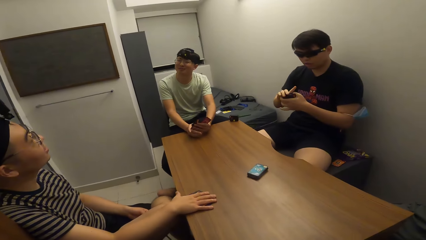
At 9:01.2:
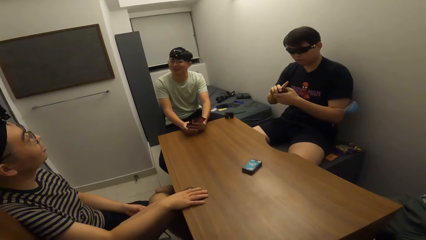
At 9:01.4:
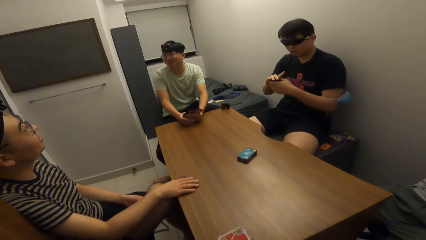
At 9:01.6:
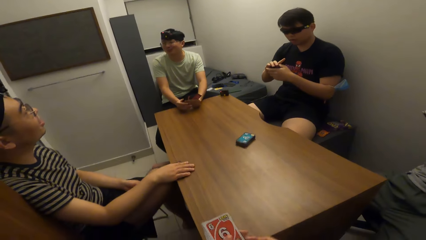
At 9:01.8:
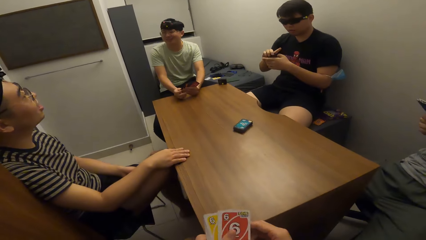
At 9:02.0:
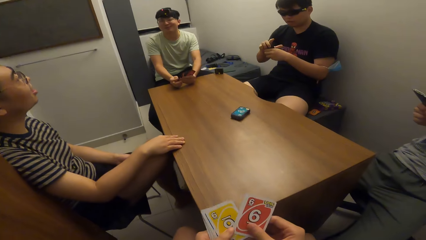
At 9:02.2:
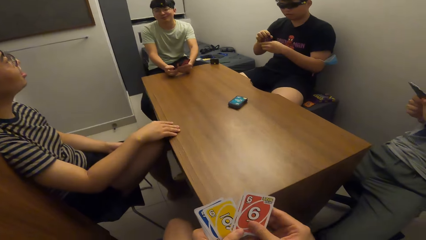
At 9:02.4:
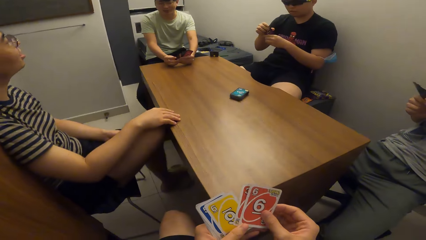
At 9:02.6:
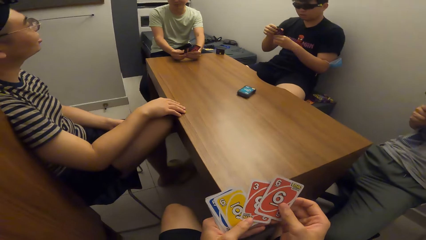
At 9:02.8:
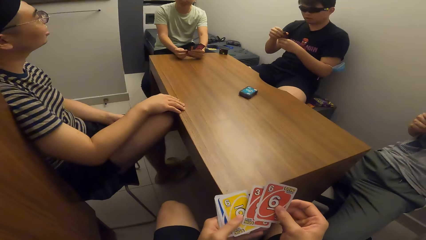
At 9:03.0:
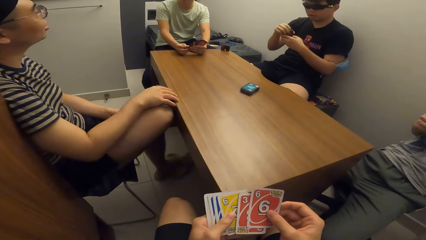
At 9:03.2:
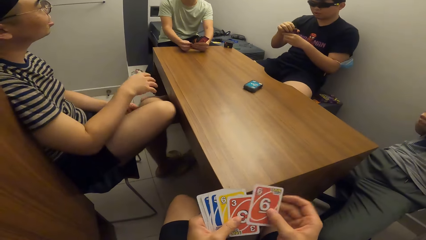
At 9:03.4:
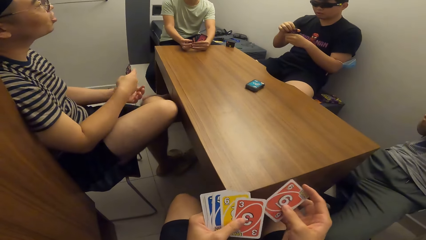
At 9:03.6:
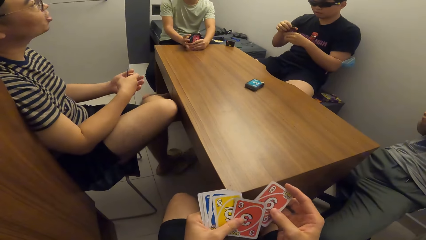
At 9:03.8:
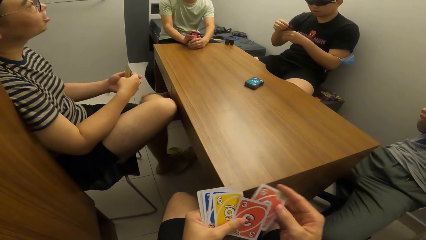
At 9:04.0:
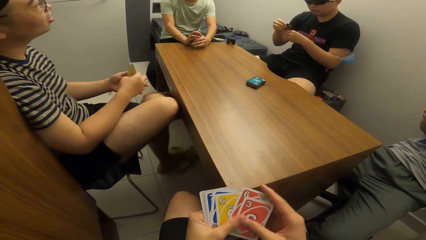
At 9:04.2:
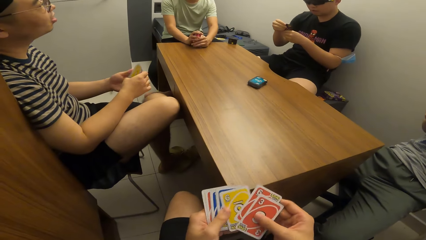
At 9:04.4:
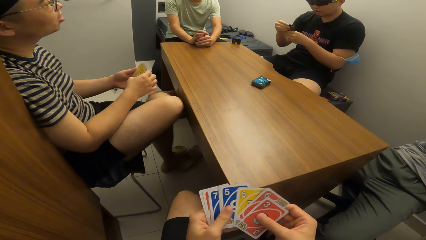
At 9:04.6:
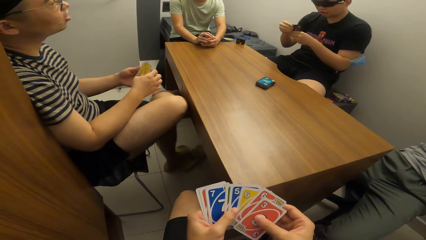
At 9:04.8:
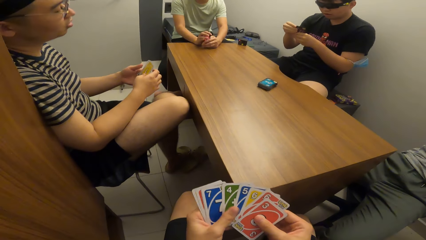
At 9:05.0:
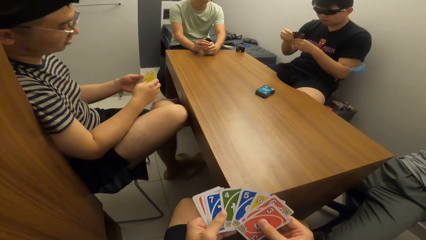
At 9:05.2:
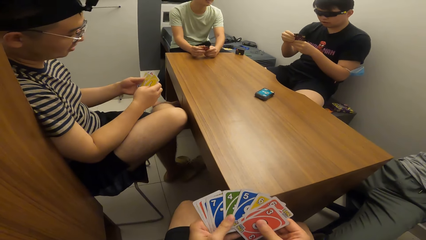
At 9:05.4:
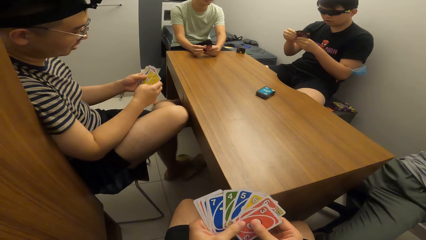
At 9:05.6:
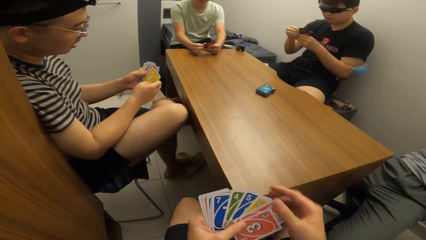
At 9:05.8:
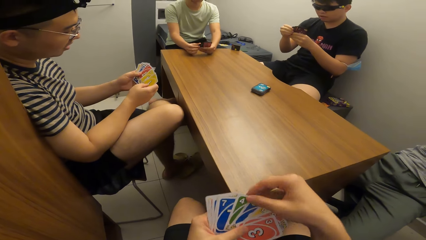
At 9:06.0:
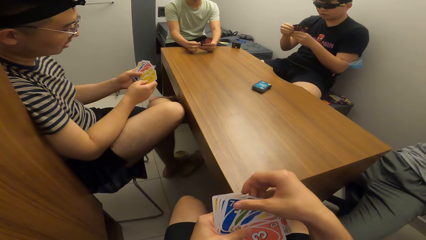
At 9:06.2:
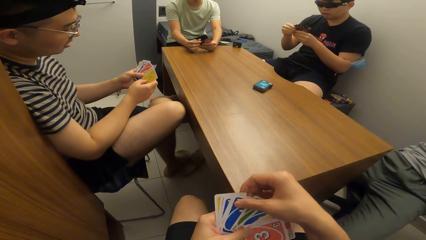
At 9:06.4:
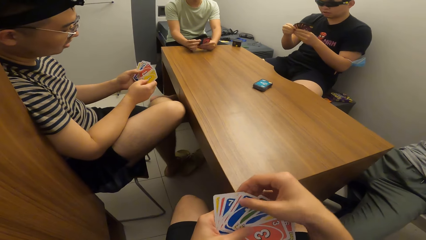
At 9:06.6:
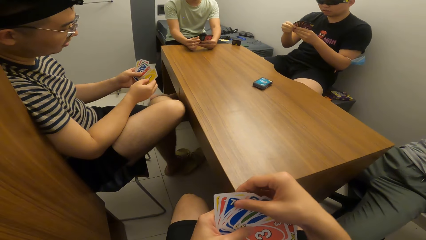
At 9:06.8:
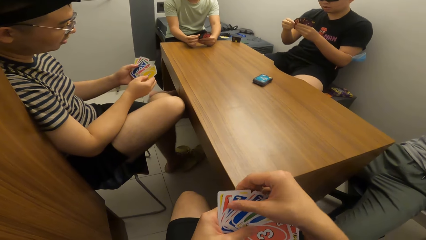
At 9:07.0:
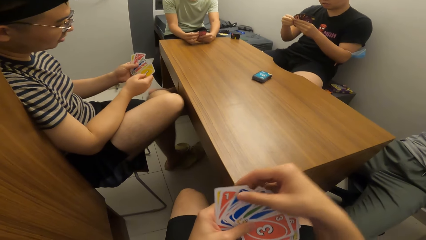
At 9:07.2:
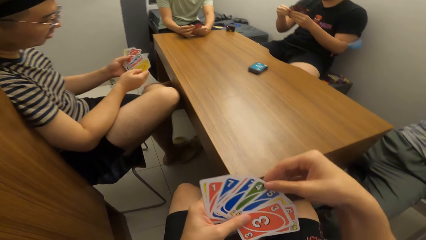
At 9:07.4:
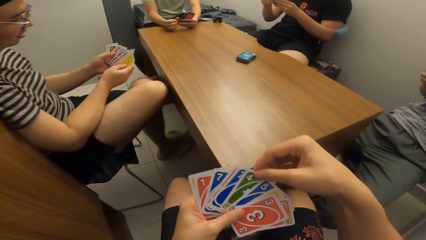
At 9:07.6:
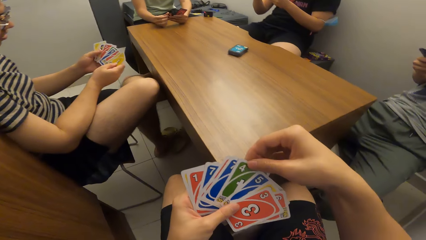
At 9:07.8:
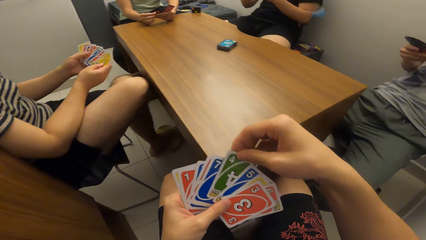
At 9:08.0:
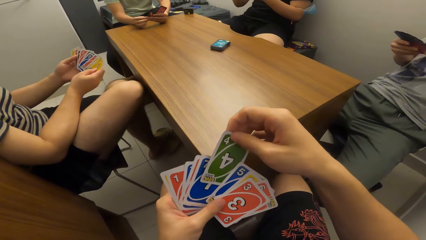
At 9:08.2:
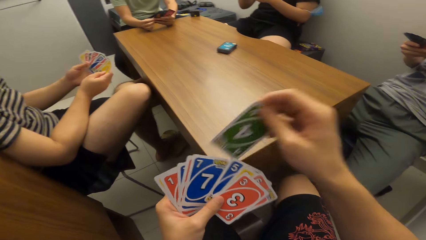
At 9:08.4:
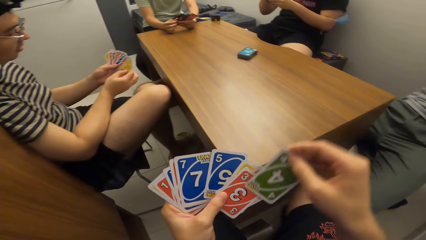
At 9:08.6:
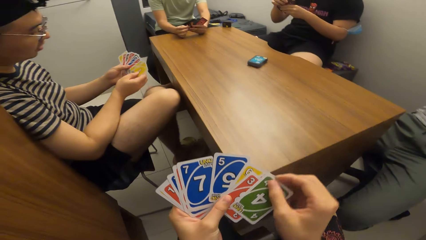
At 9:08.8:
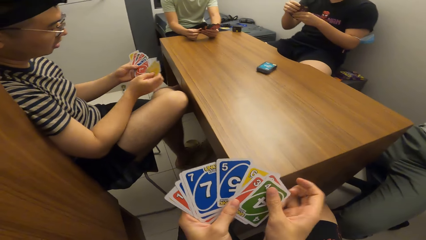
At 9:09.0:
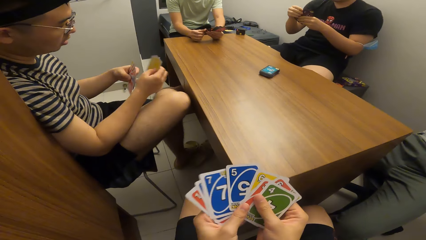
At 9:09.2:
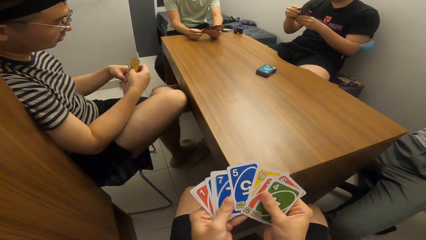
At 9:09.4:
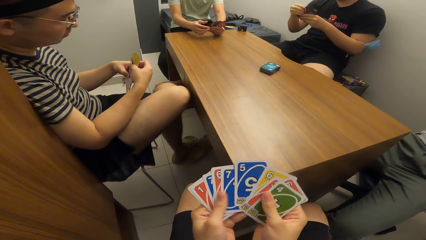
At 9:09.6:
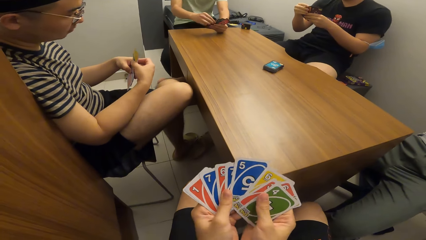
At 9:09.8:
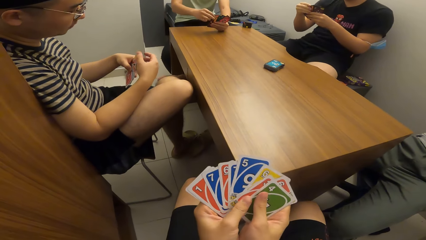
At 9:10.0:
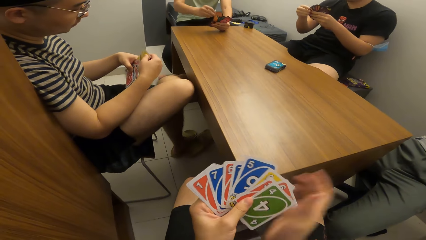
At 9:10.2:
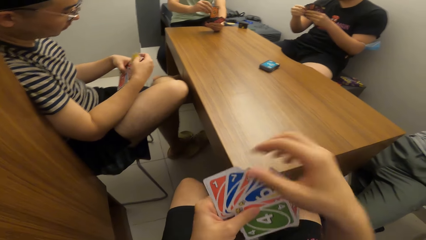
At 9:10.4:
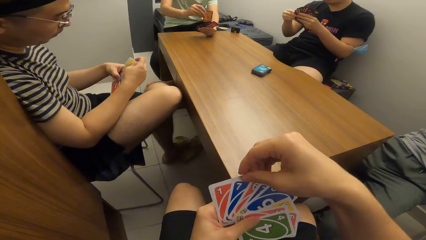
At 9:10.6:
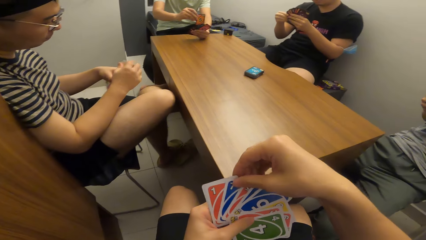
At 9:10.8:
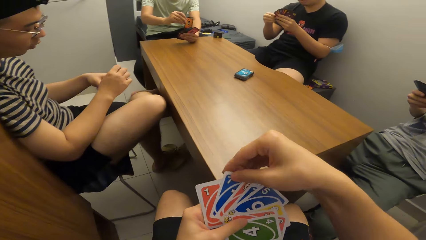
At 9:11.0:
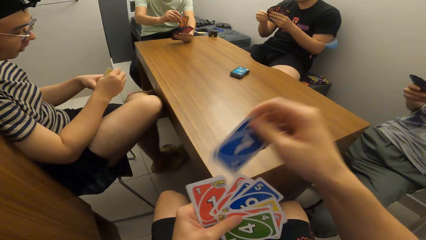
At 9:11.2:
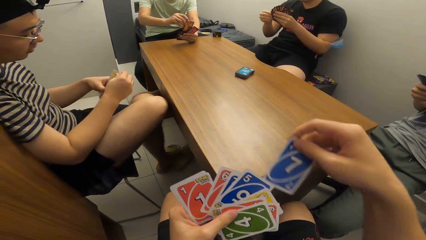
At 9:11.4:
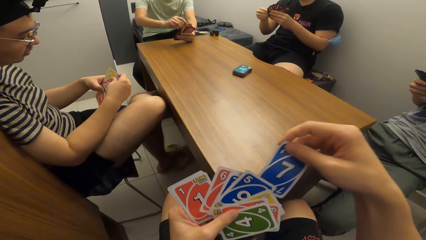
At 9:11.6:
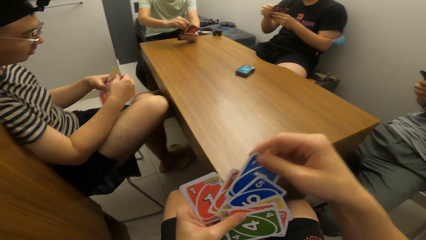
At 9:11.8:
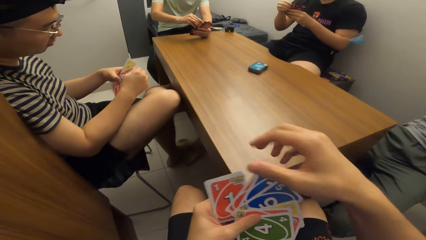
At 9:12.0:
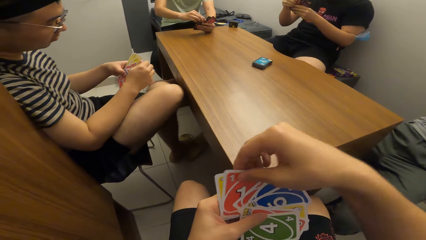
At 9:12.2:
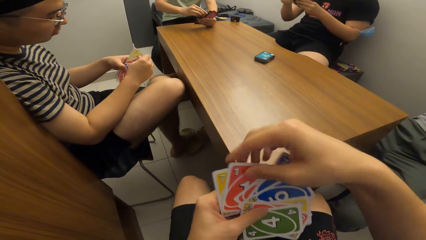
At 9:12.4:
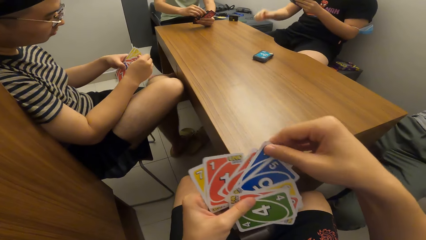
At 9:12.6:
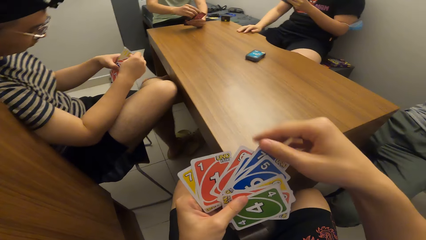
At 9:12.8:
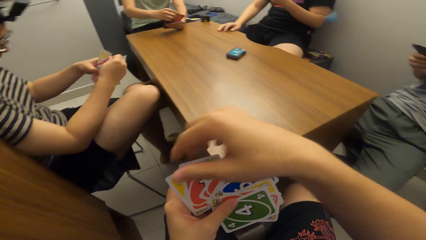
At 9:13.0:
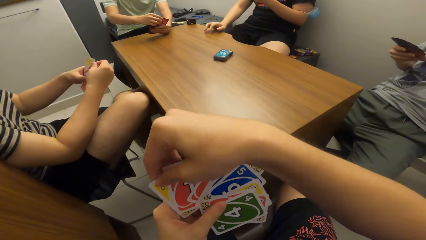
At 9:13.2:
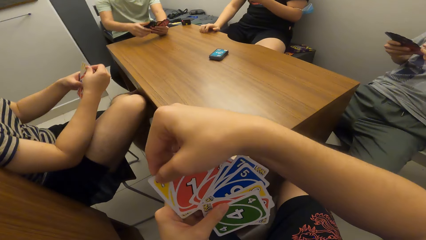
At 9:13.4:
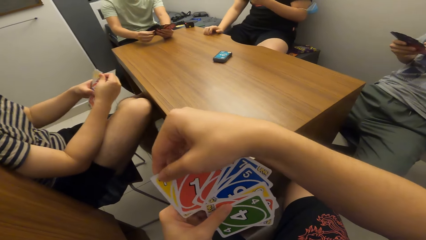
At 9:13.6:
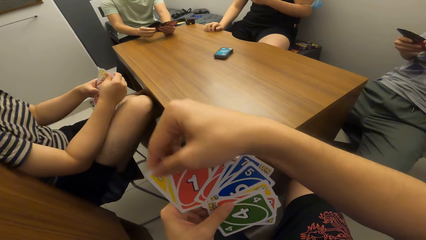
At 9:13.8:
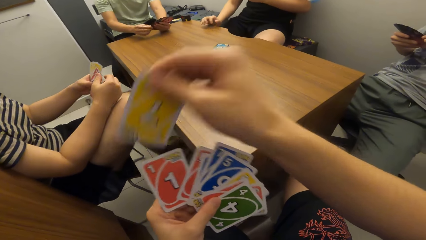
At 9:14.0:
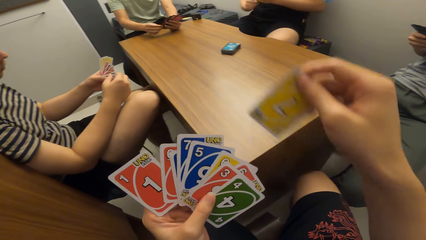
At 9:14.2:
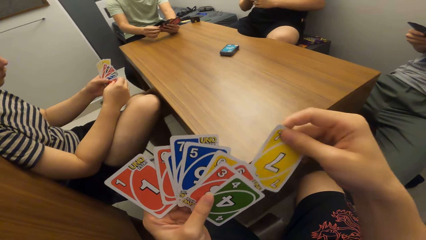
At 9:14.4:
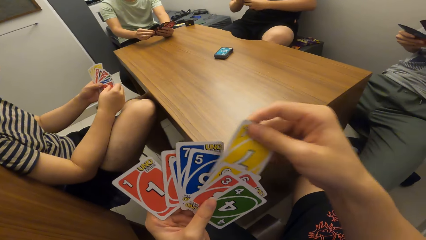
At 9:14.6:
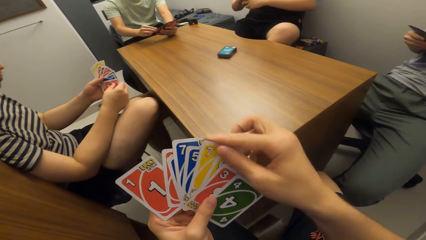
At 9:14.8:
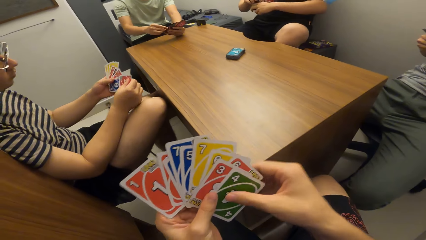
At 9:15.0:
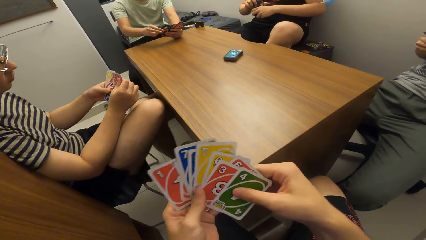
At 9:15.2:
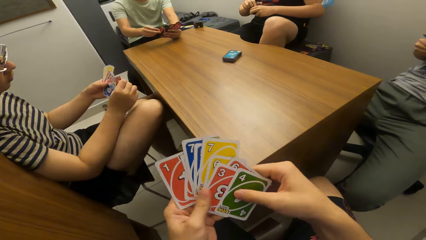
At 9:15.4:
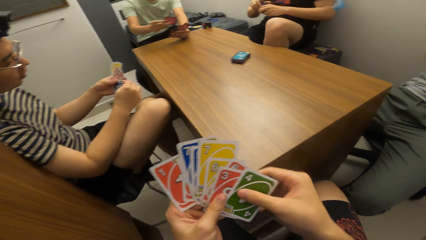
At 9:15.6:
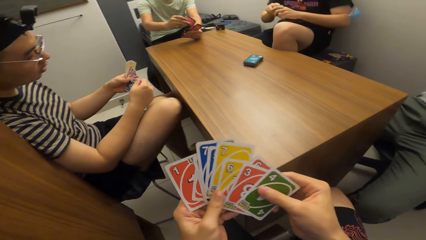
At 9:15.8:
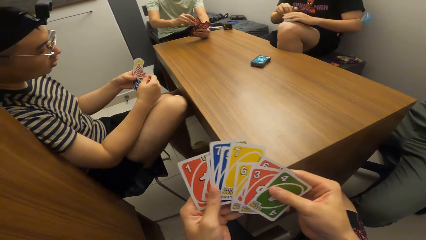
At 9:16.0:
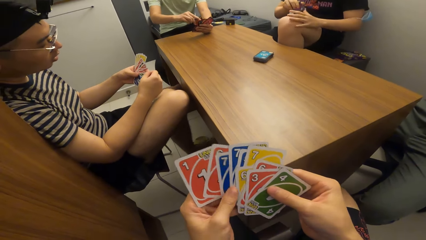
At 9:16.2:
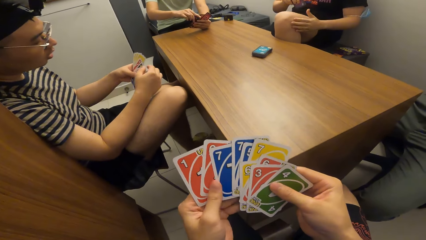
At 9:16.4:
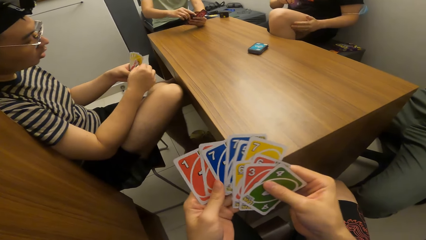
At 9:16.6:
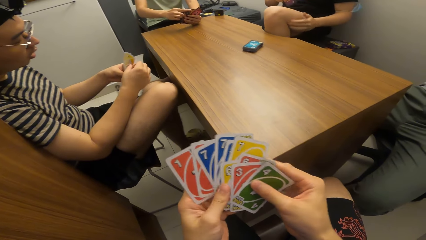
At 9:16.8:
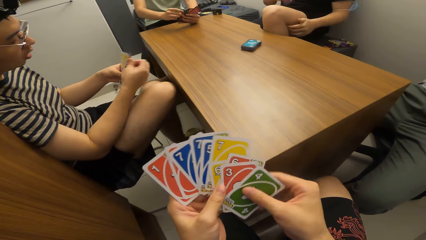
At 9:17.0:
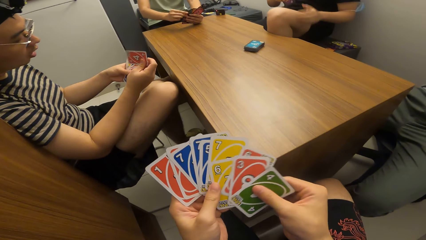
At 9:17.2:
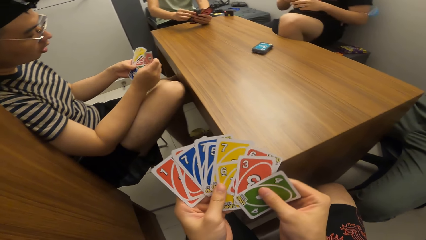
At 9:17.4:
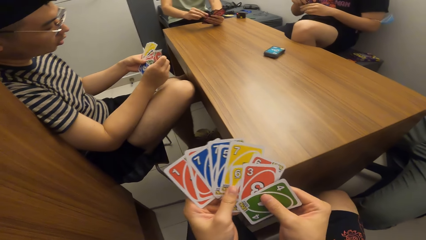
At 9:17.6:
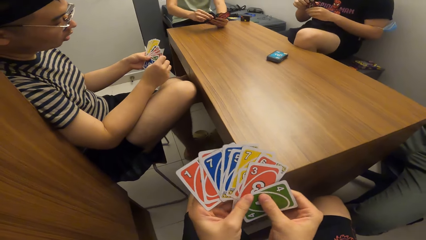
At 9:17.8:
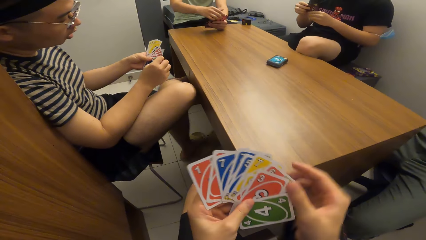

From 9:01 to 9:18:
The camera wearer inspects cards.
